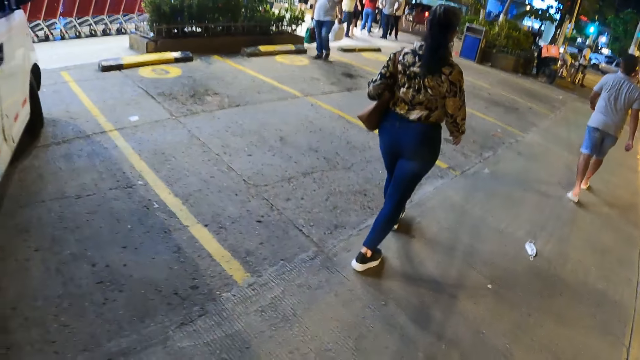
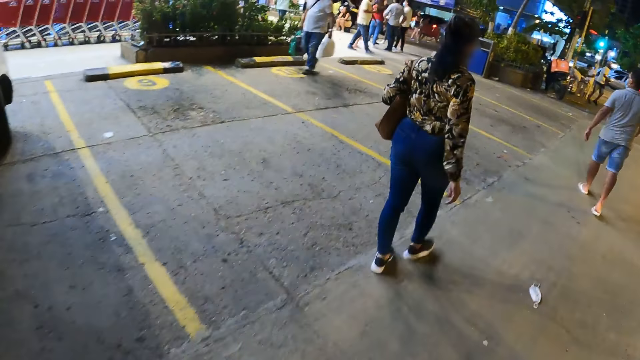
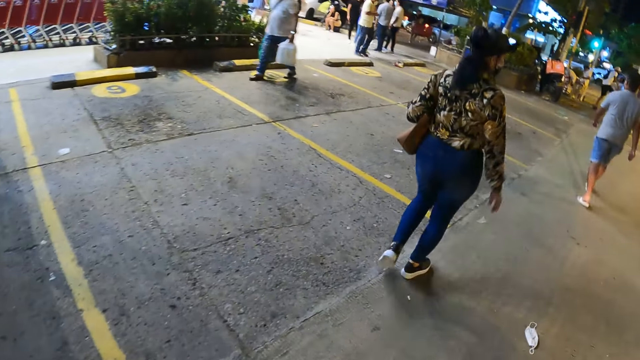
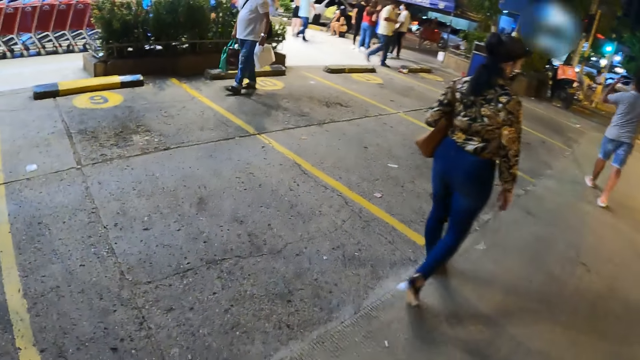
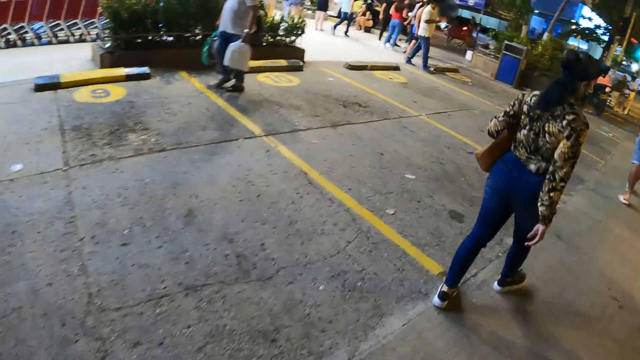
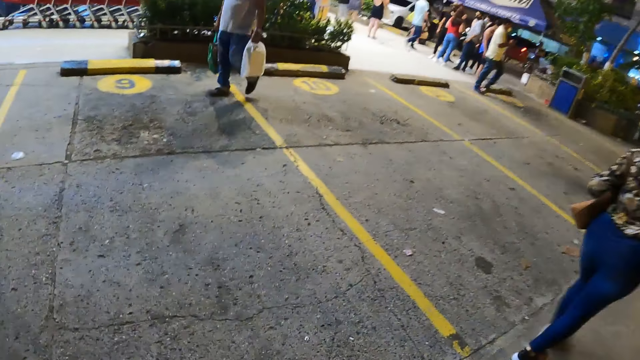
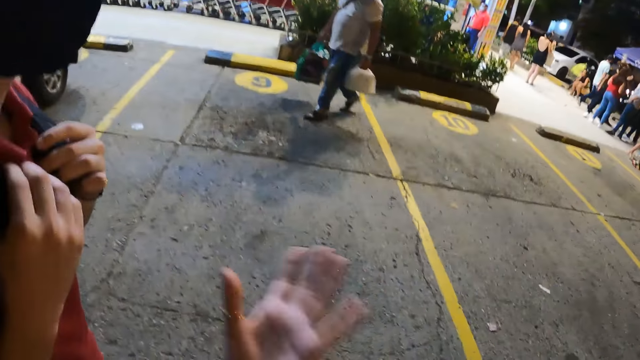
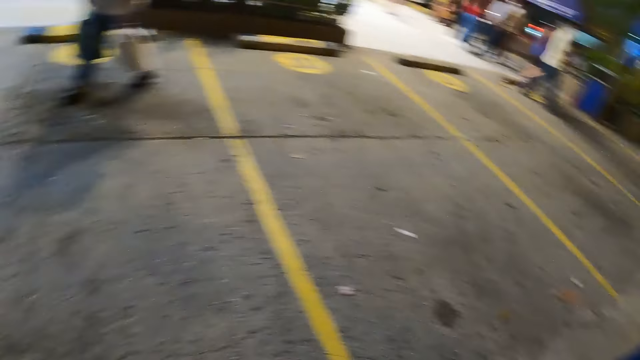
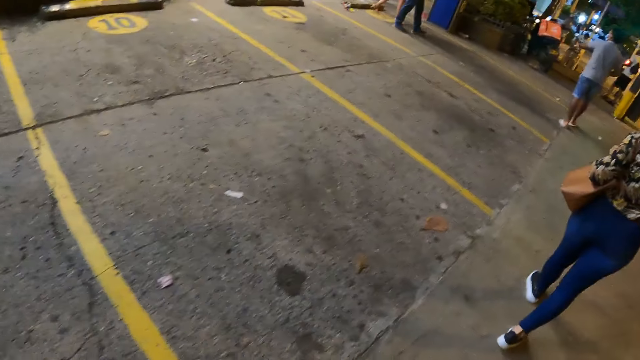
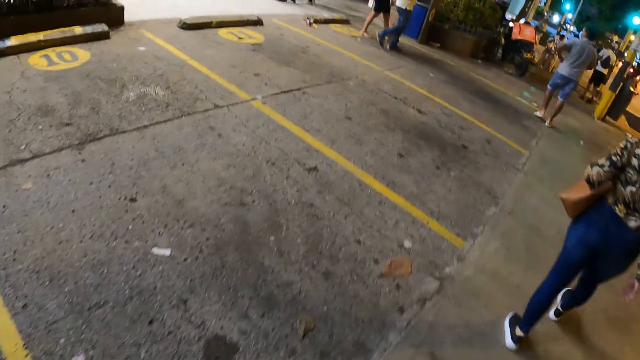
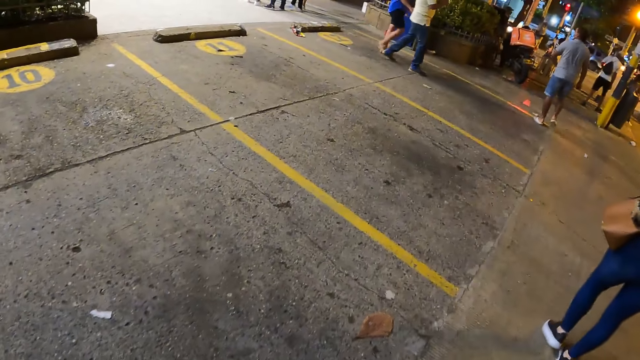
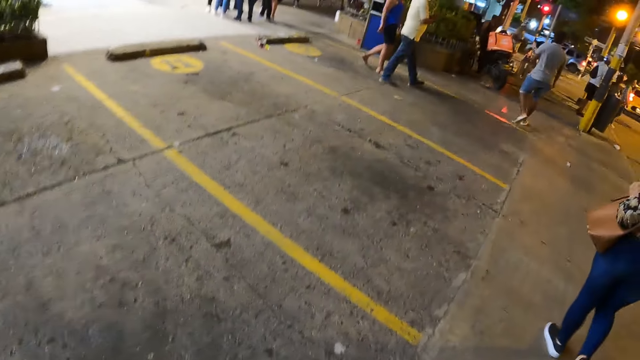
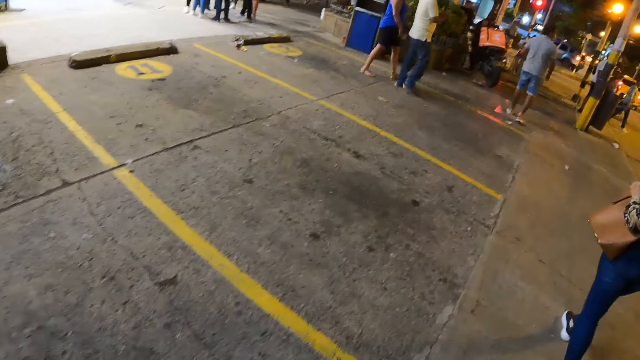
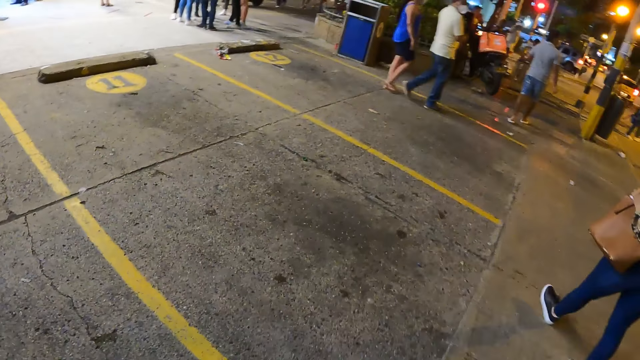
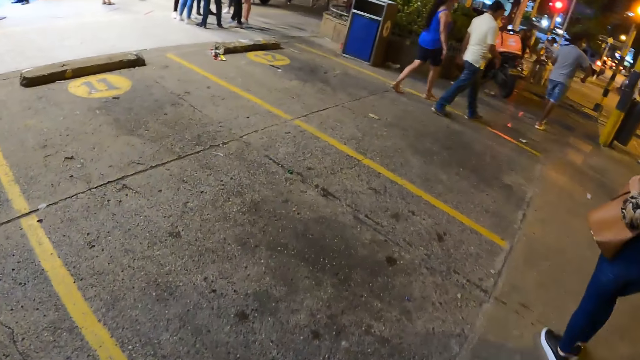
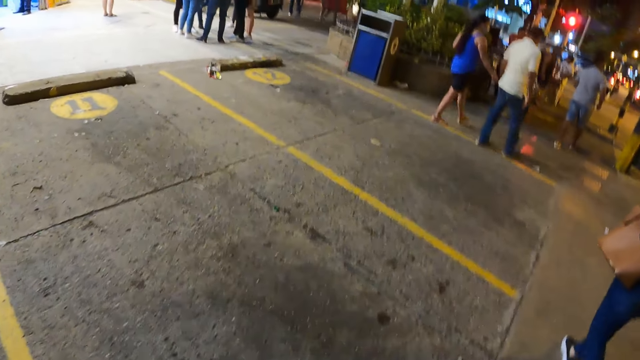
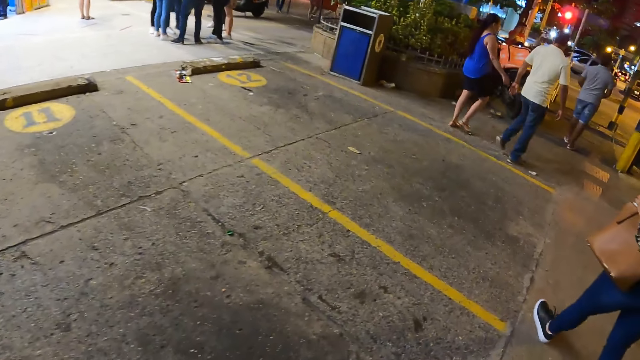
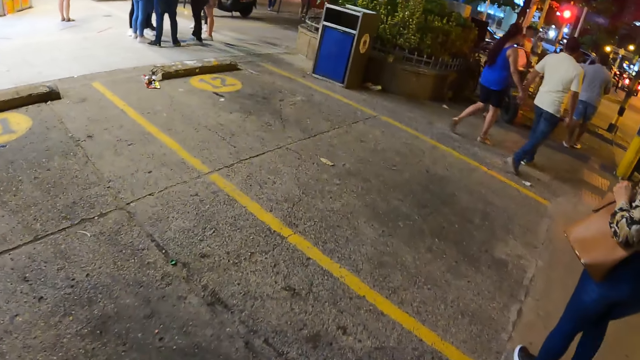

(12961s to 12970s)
The camera wearer moves a hand. They look at a parking area.

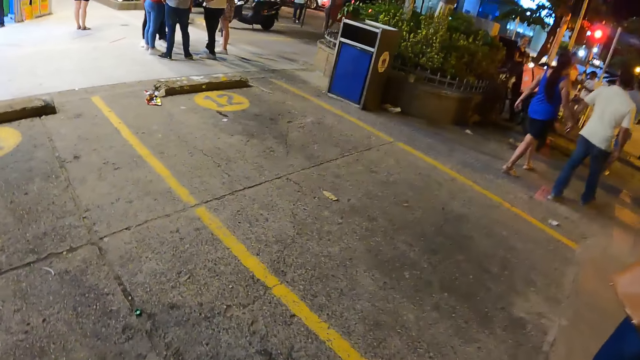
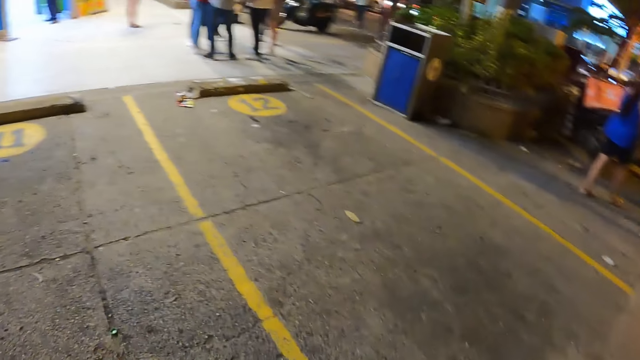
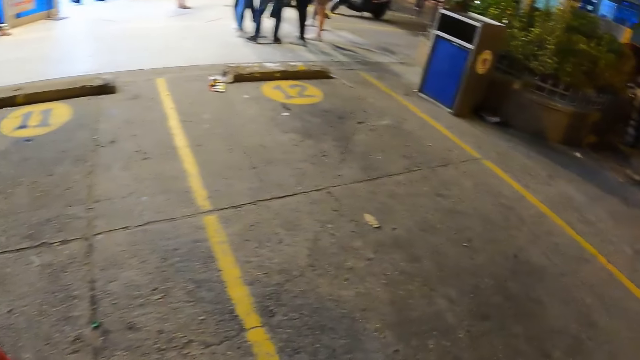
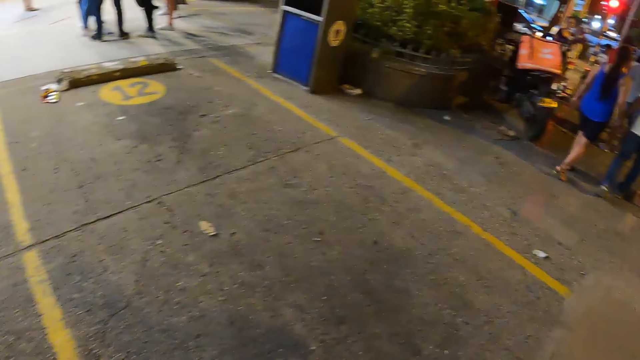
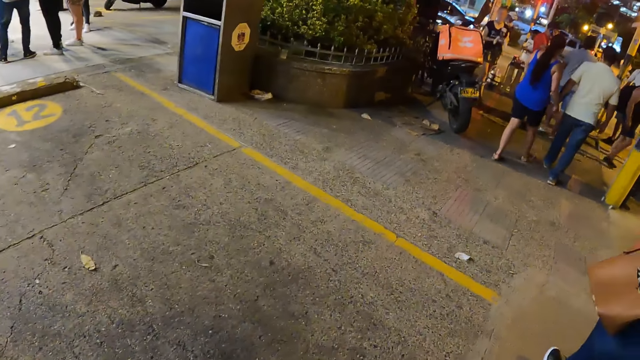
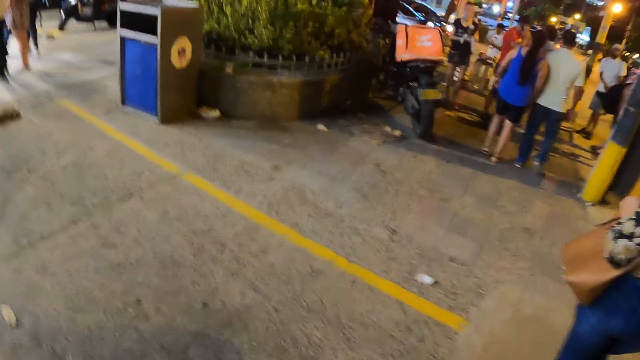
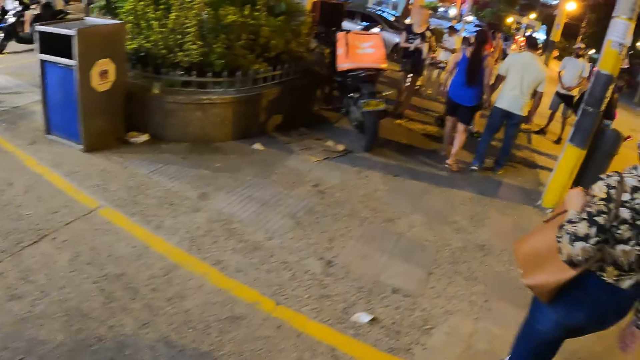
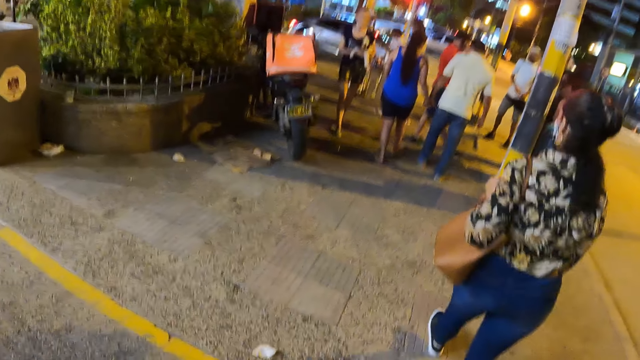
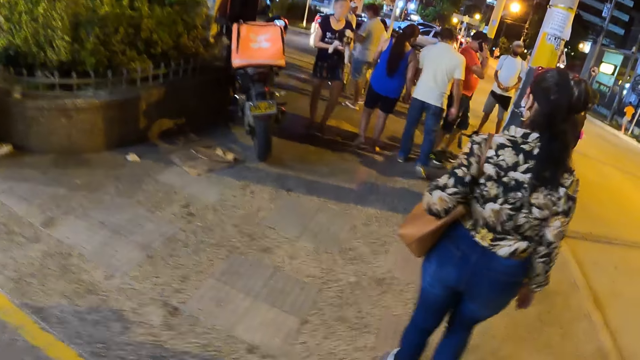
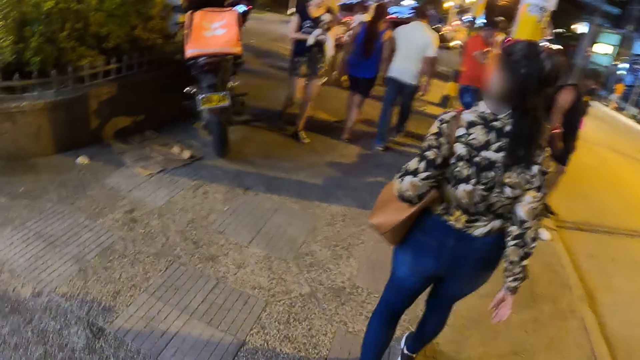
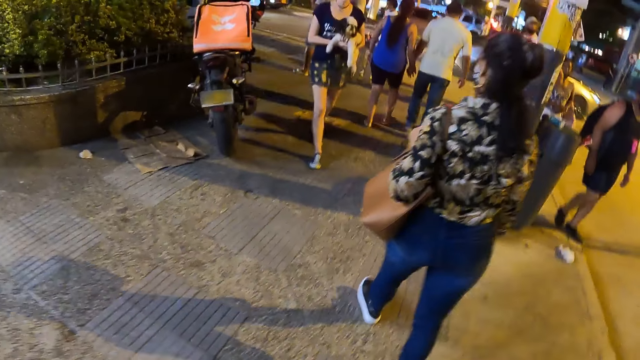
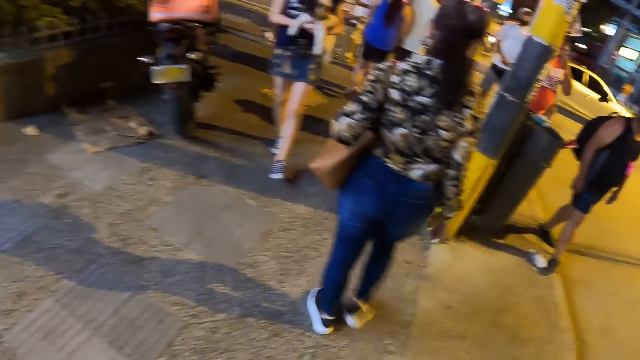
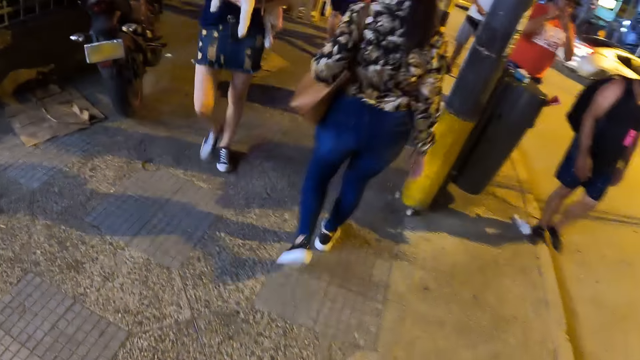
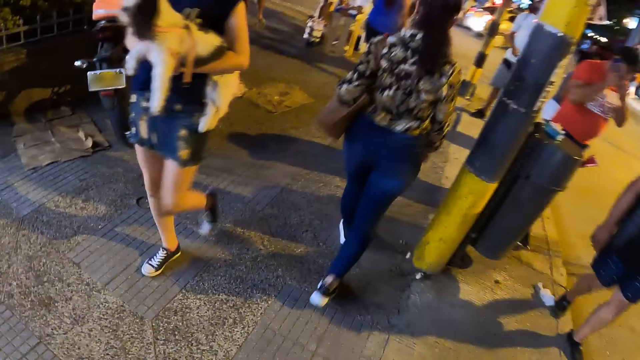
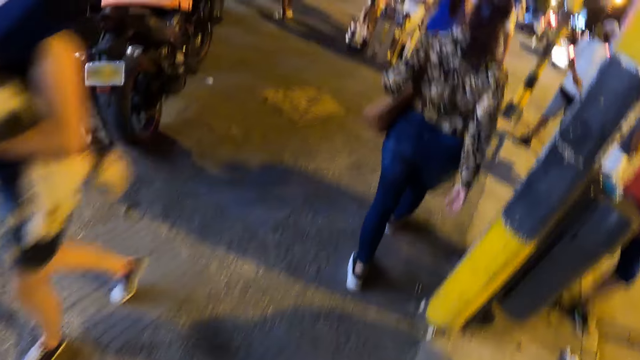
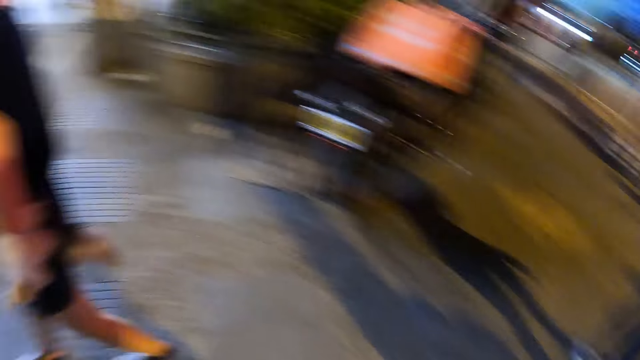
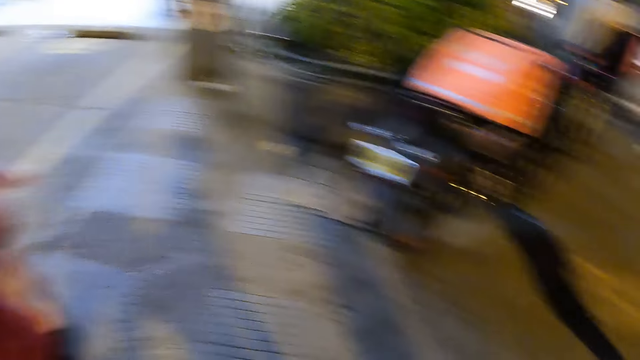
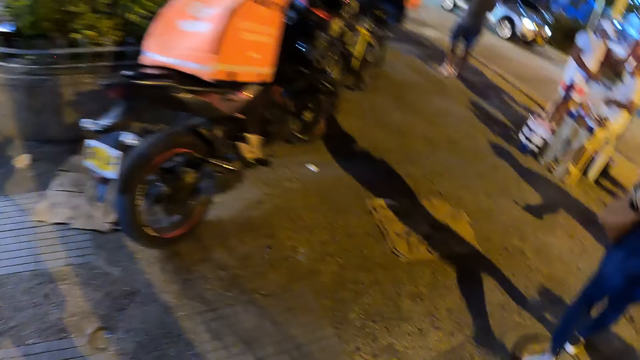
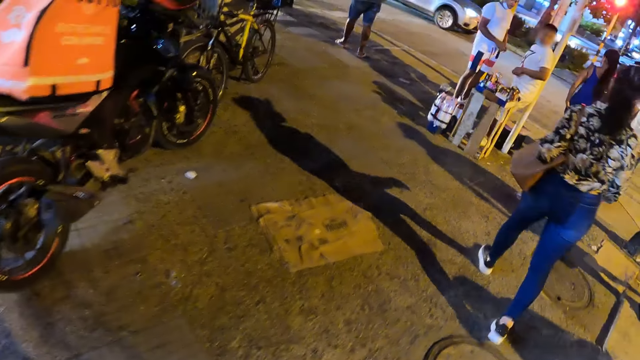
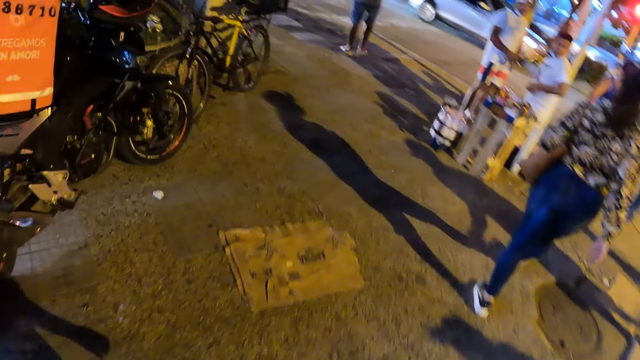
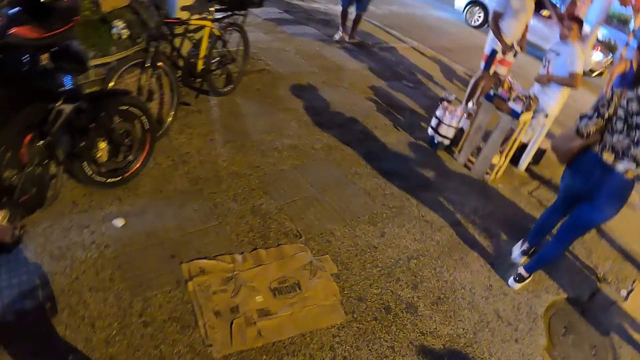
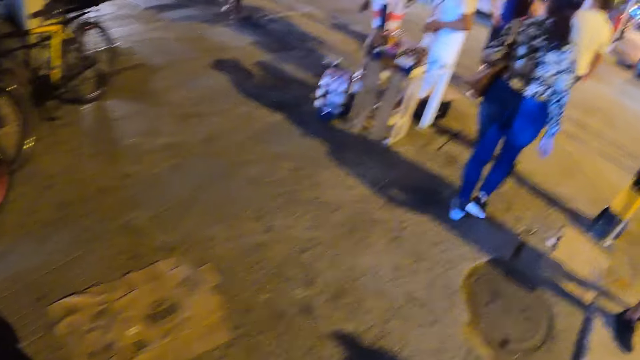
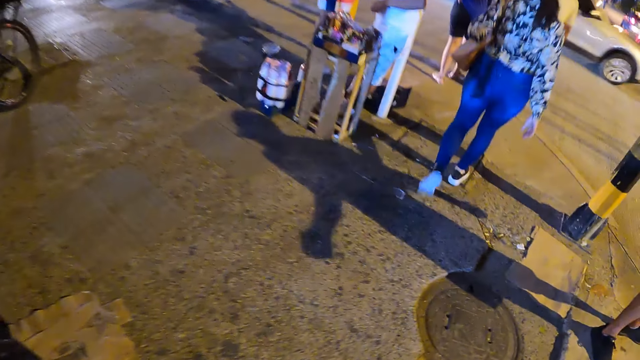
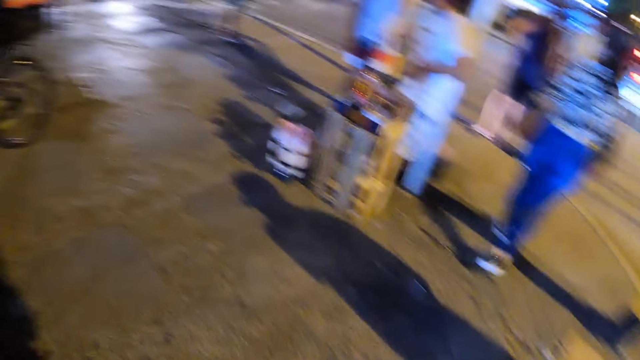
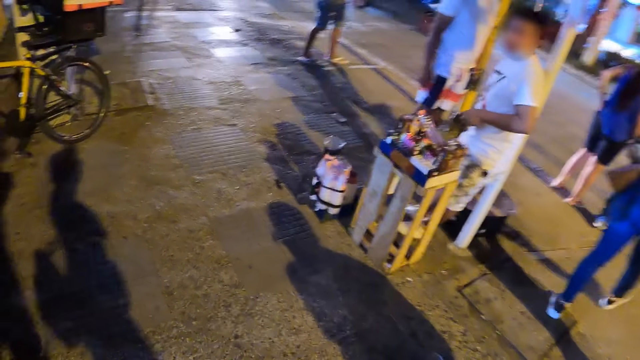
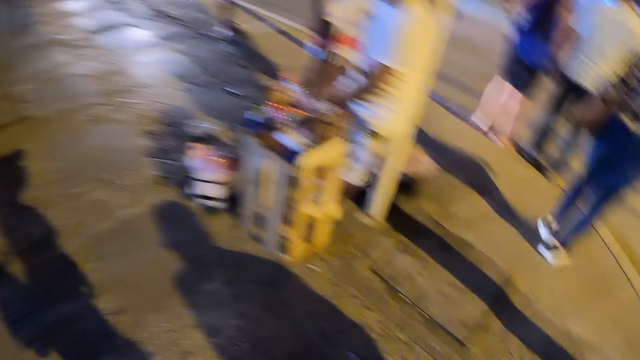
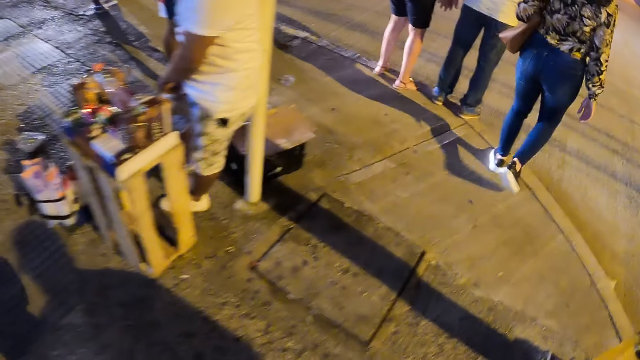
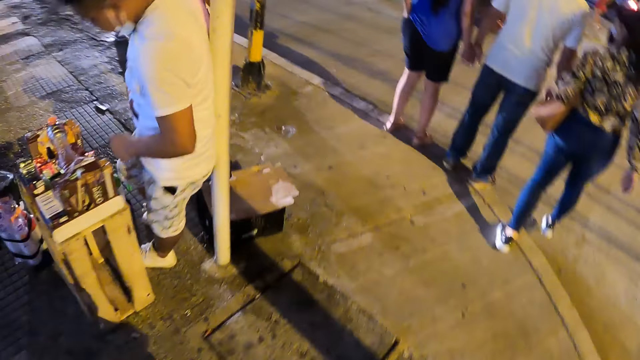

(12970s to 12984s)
The camera wearer looks around. They walk behind a woman.
